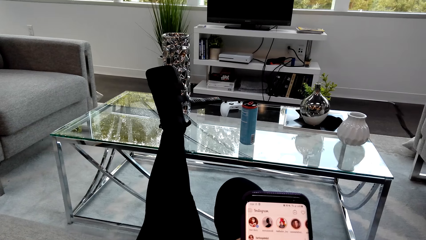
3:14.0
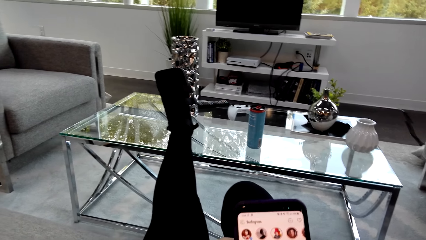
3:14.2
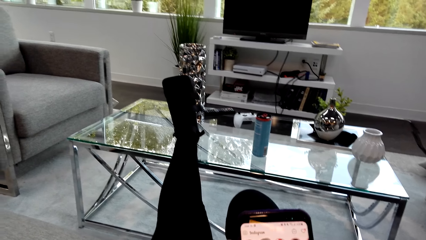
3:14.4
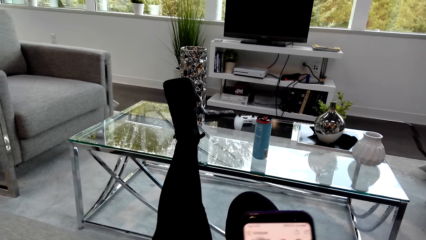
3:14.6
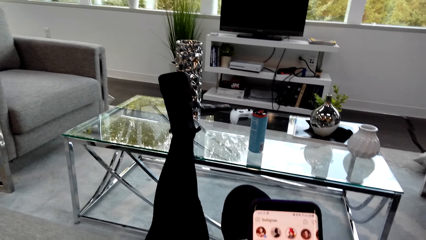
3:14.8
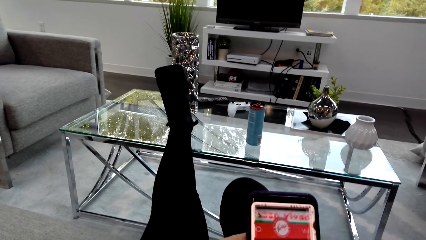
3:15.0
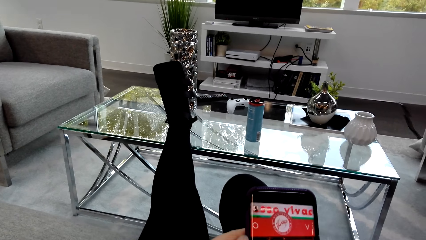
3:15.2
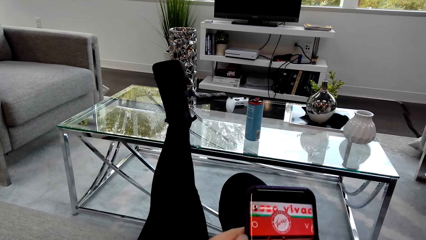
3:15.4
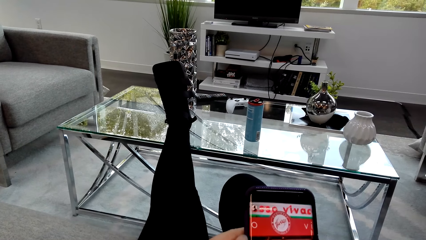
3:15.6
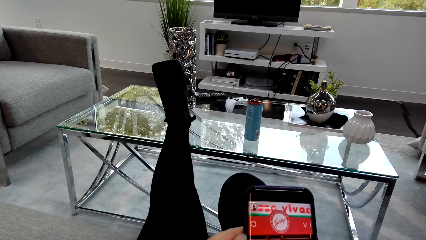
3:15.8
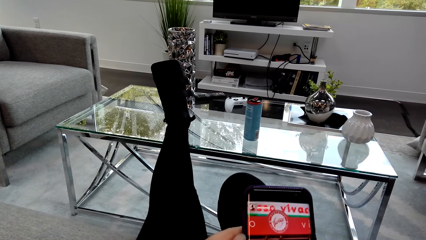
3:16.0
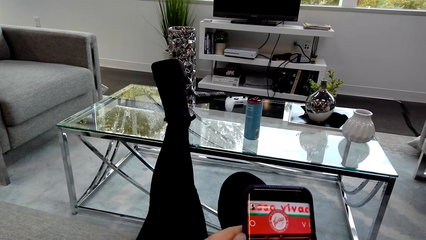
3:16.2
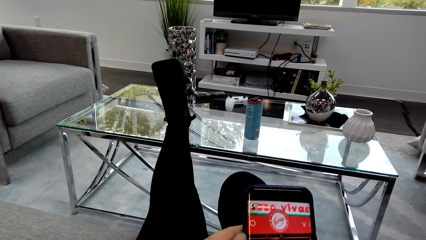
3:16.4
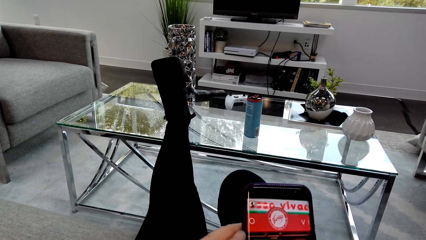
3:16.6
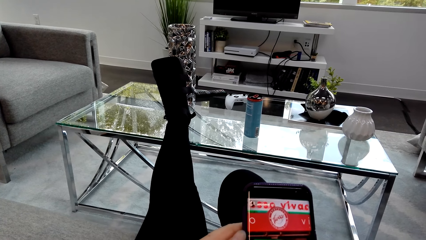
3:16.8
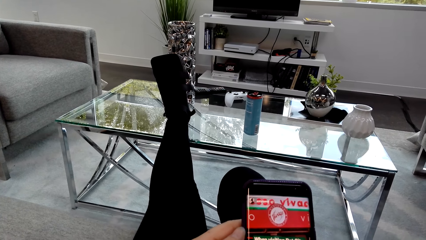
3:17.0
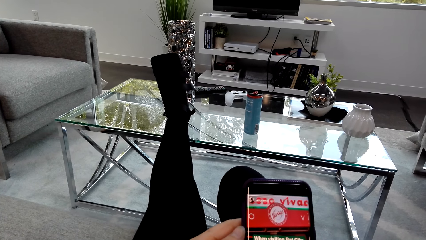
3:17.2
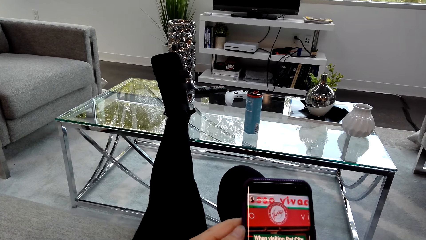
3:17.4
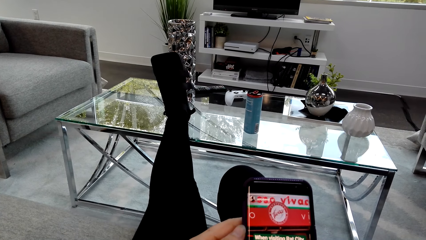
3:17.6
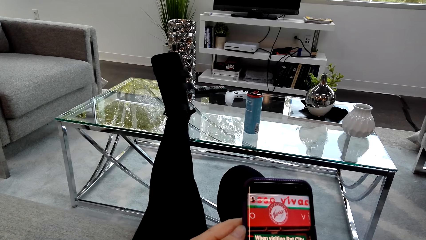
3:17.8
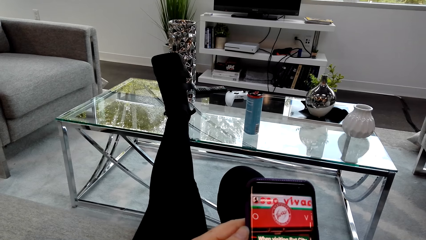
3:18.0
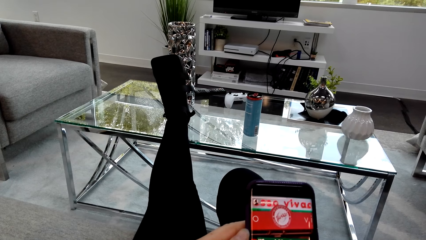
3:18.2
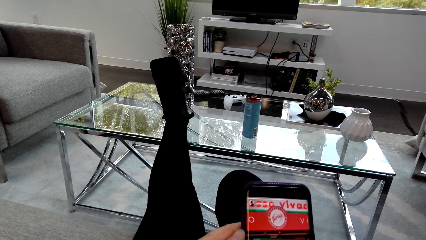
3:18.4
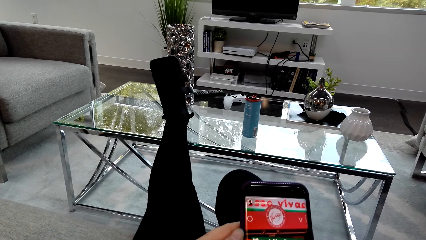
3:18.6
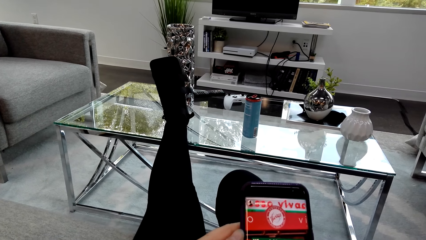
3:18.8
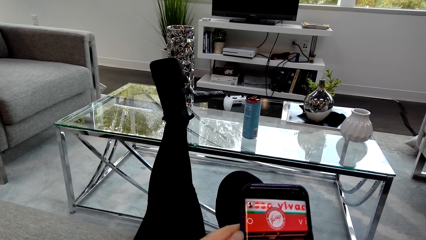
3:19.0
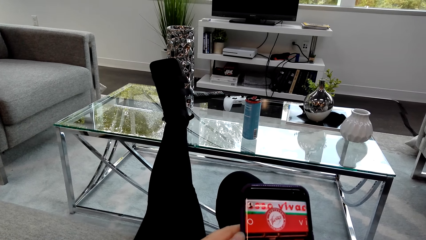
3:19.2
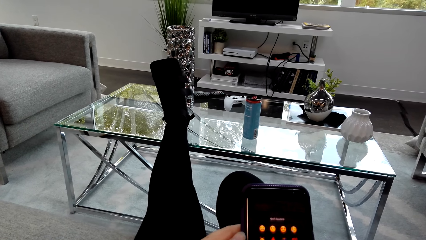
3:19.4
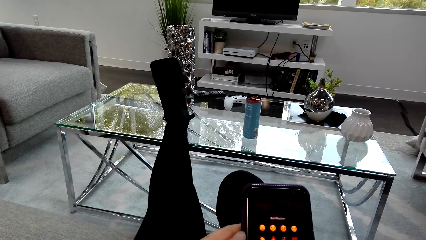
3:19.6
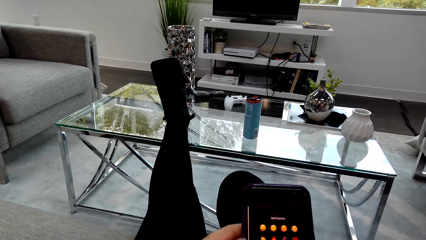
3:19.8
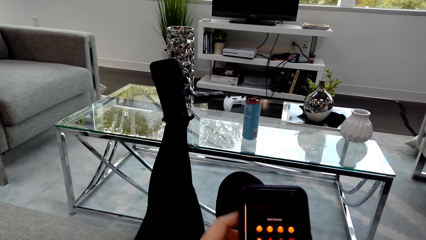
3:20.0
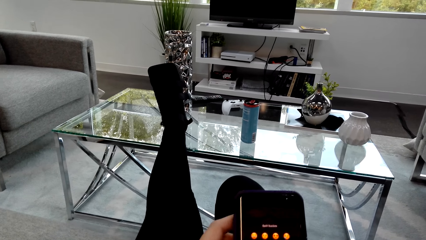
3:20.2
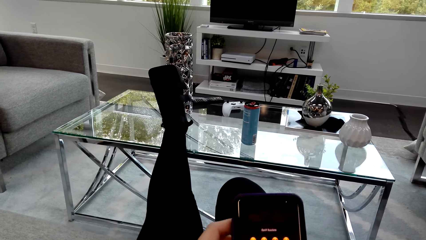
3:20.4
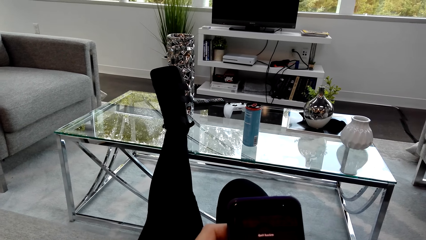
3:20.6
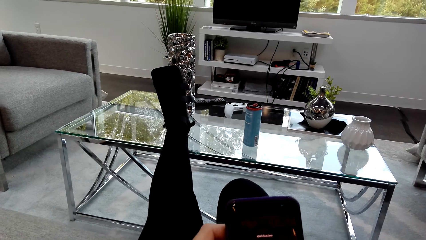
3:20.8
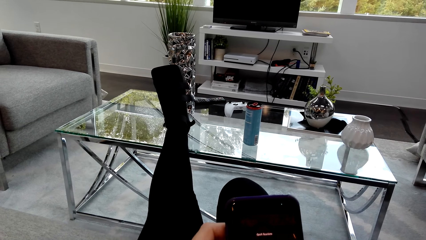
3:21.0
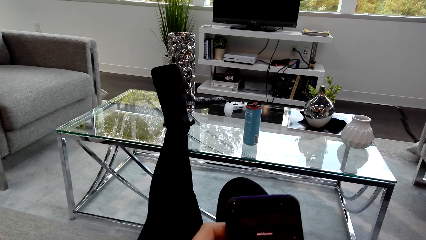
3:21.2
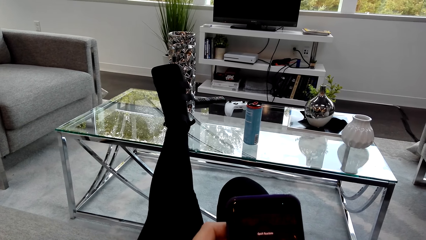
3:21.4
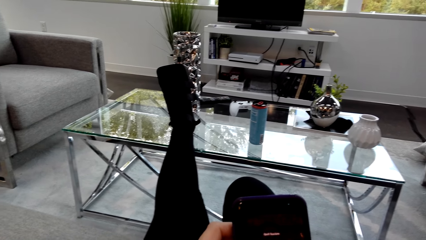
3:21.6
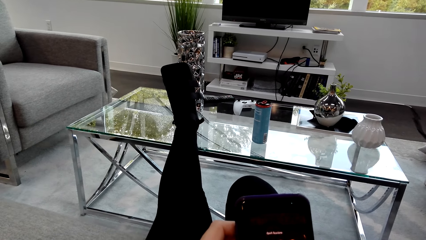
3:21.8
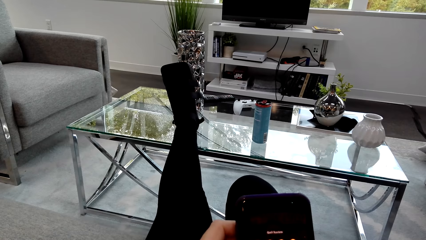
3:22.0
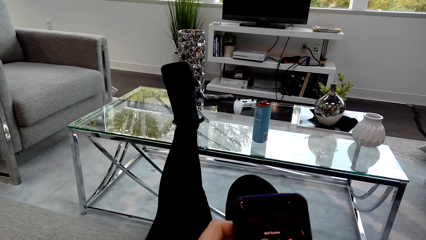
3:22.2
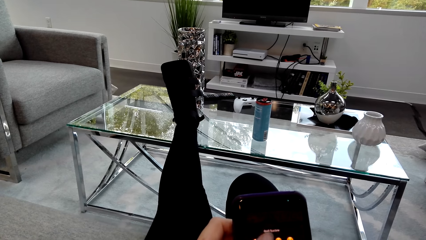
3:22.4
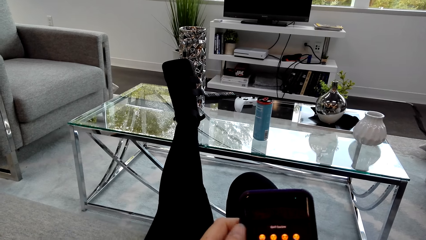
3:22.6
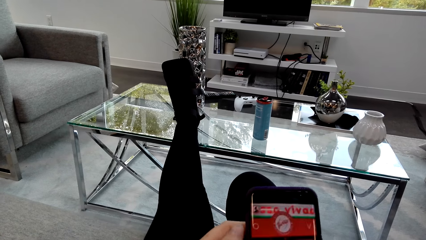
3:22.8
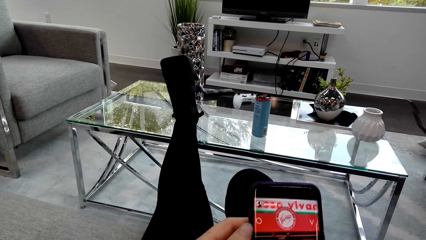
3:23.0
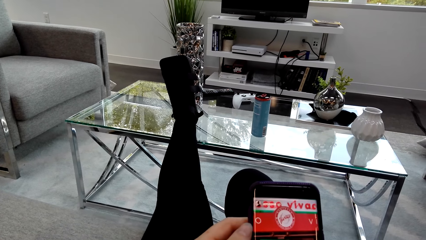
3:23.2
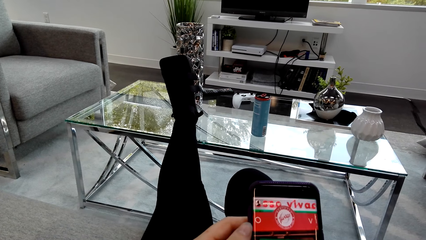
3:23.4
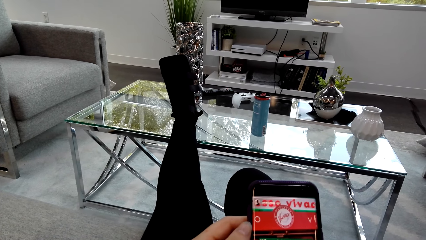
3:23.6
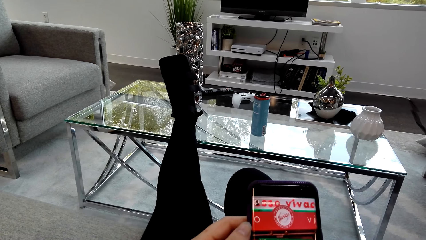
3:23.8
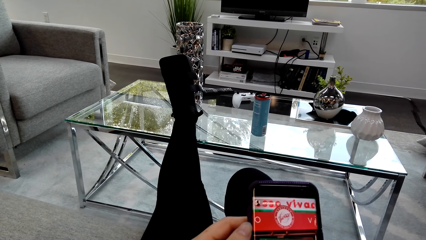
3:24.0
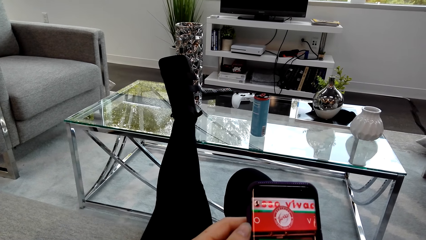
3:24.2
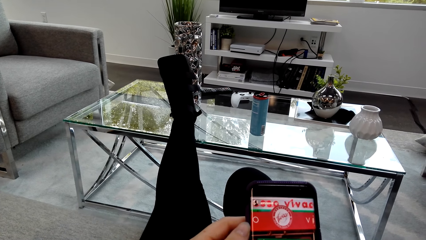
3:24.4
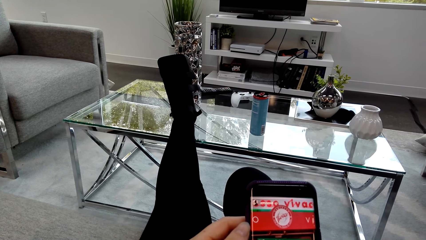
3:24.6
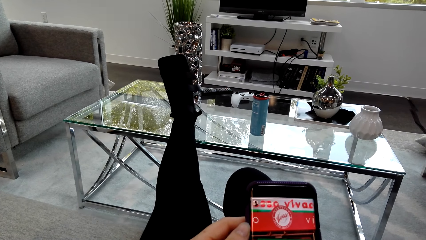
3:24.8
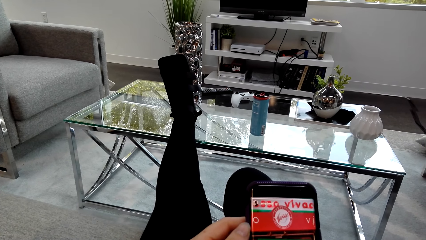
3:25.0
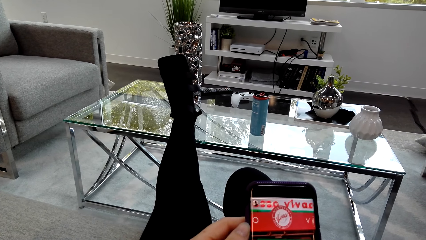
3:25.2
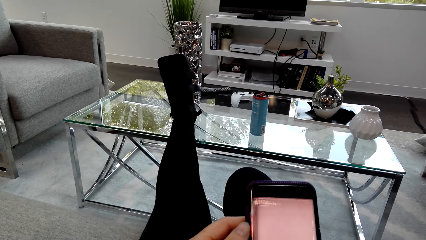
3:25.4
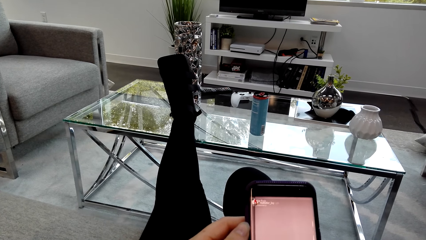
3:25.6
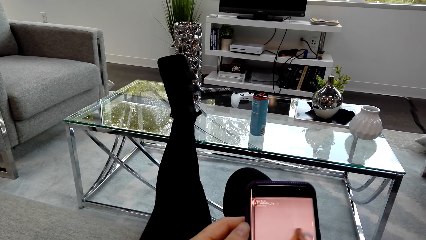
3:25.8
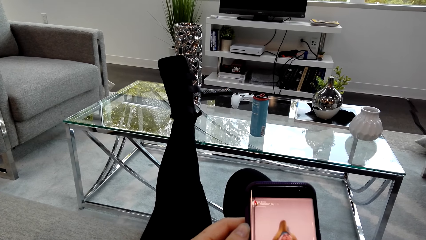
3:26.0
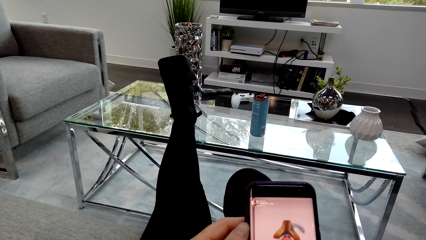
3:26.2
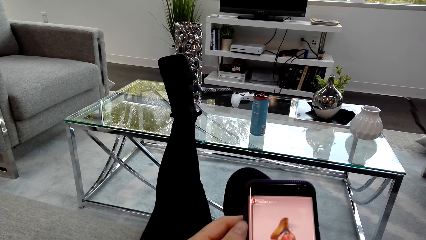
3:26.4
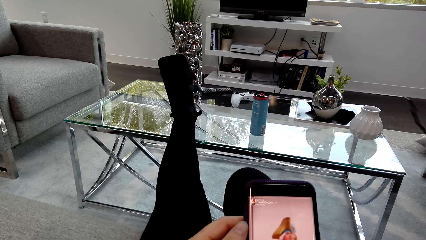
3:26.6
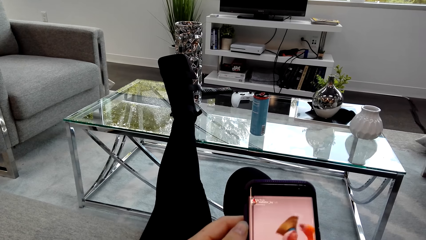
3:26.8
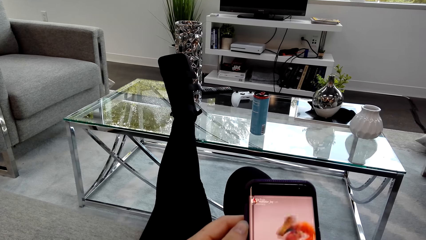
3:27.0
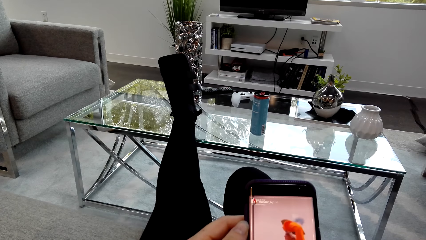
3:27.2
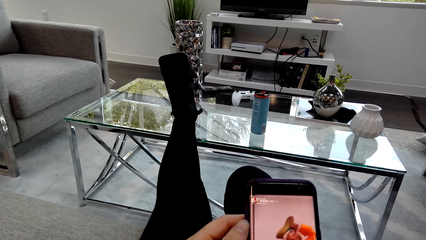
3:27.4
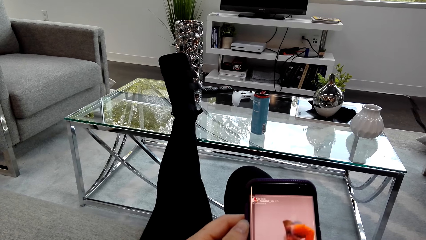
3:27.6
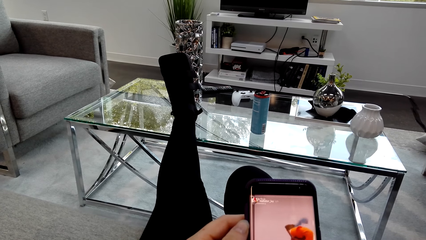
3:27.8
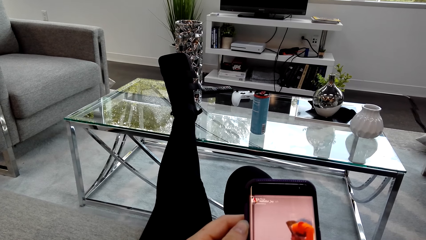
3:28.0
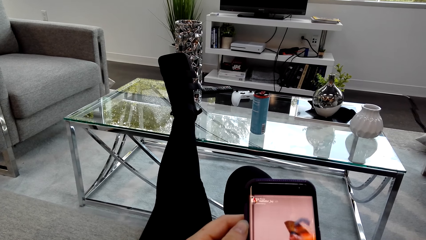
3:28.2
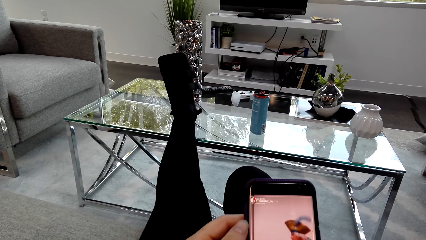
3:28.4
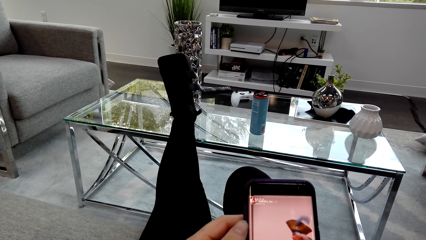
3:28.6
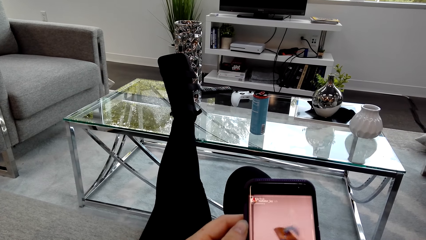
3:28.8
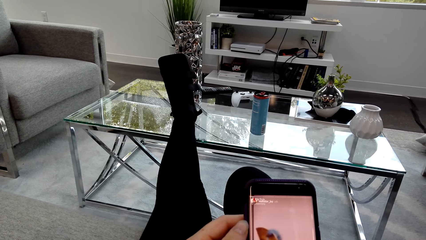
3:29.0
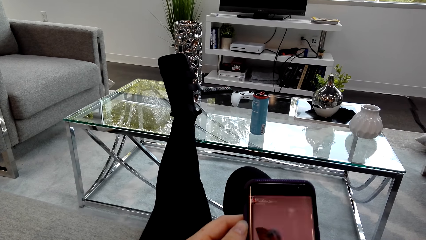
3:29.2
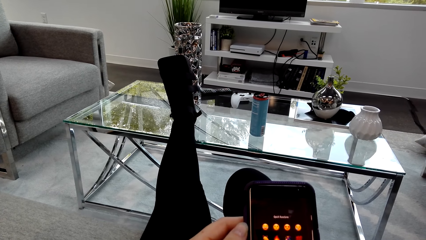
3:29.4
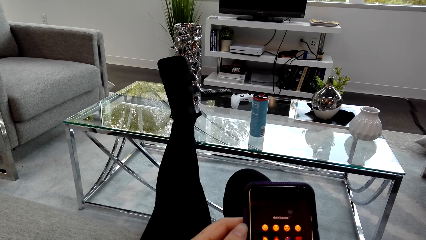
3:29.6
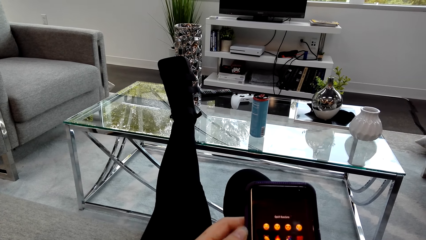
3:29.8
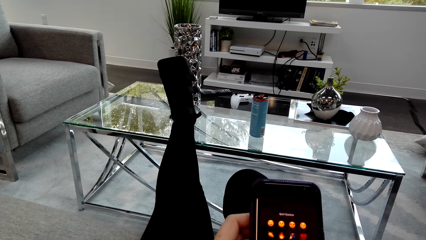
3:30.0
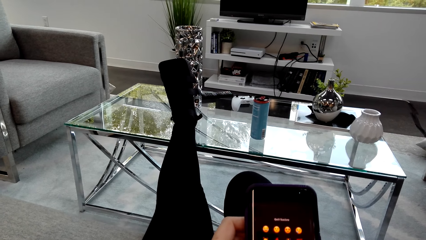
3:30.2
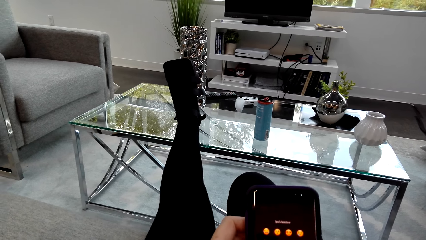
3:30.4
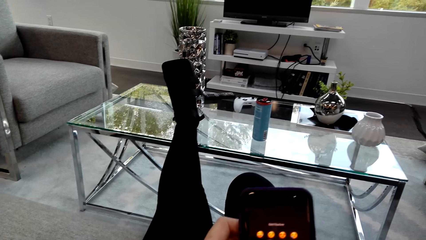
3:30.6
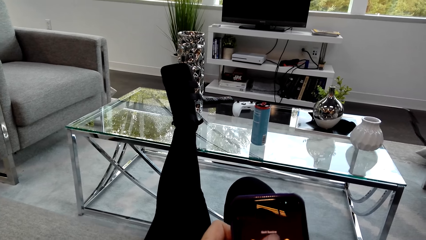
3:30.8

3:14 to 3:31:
The camera wearer scrolls the phone. They hold the phone. They hold the phone again. They stare on the phone. They scroll the phone. They watch a video on the phone.
